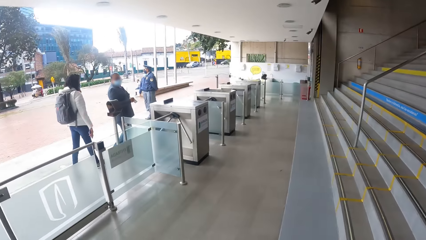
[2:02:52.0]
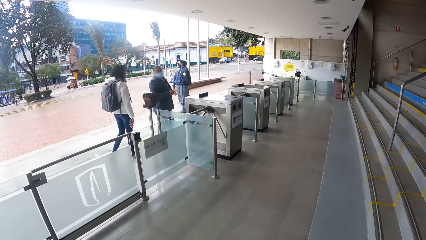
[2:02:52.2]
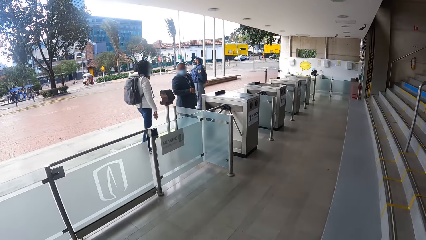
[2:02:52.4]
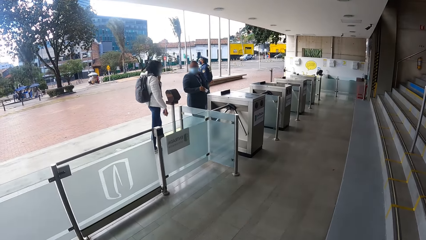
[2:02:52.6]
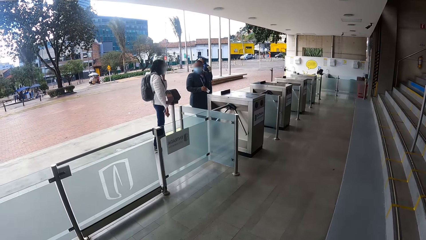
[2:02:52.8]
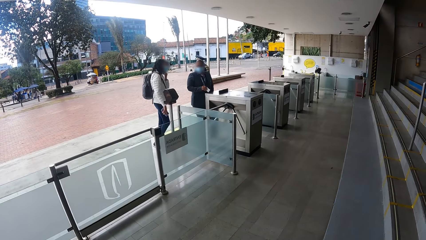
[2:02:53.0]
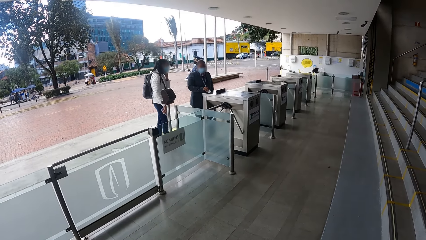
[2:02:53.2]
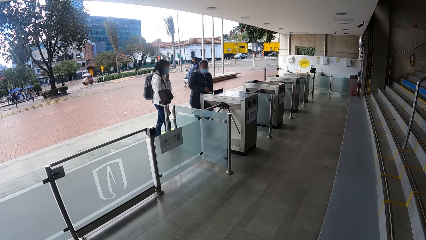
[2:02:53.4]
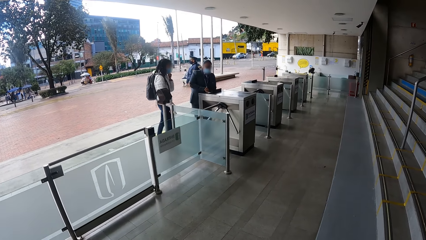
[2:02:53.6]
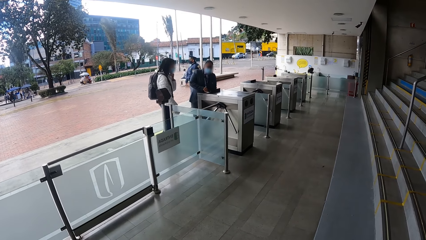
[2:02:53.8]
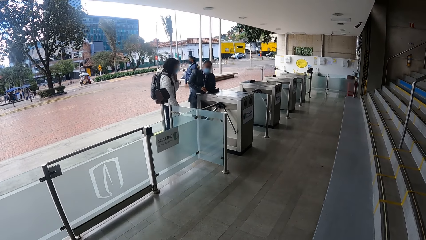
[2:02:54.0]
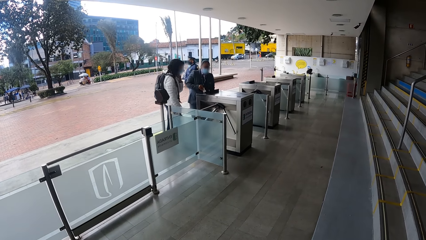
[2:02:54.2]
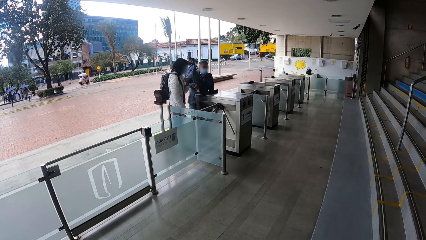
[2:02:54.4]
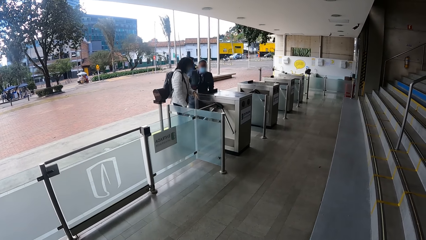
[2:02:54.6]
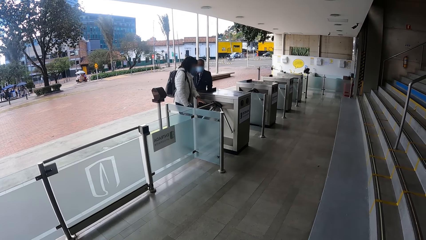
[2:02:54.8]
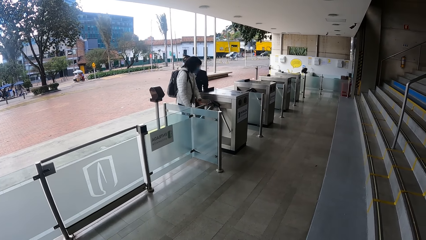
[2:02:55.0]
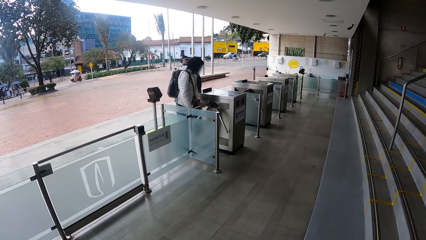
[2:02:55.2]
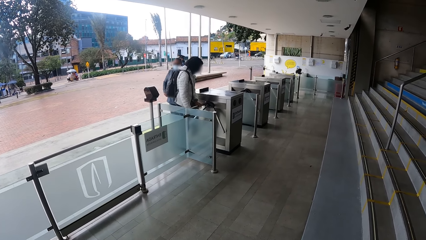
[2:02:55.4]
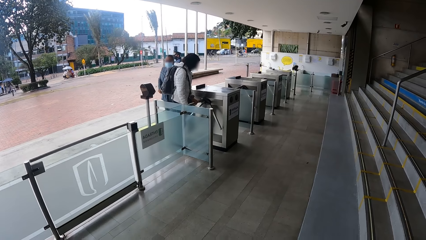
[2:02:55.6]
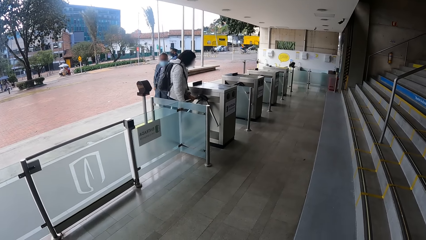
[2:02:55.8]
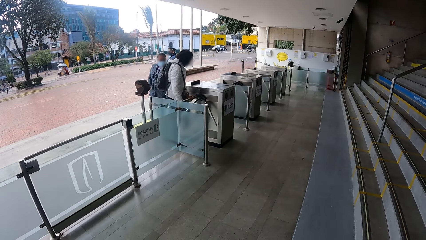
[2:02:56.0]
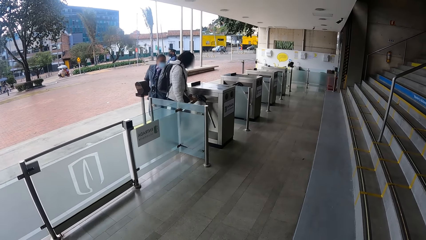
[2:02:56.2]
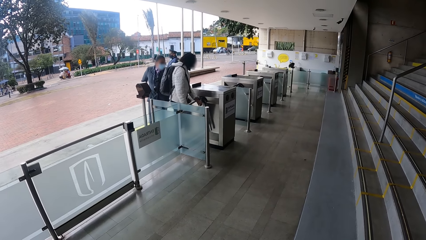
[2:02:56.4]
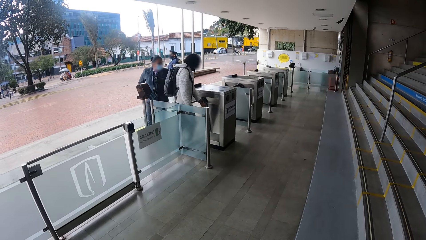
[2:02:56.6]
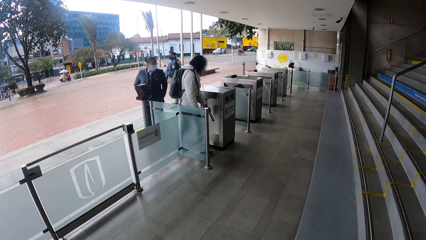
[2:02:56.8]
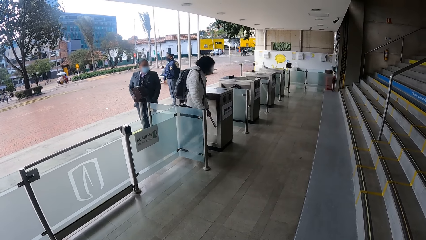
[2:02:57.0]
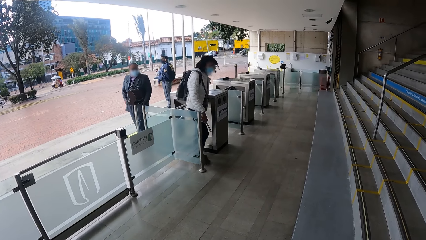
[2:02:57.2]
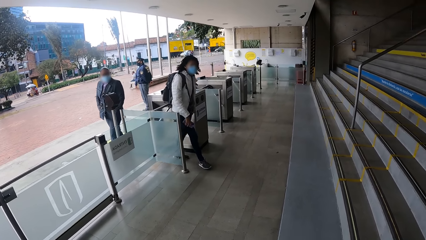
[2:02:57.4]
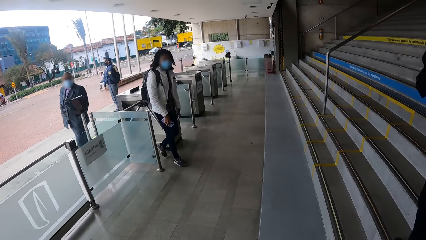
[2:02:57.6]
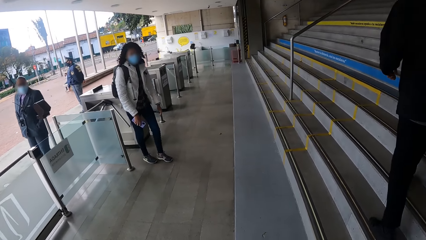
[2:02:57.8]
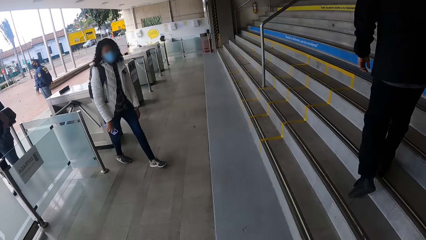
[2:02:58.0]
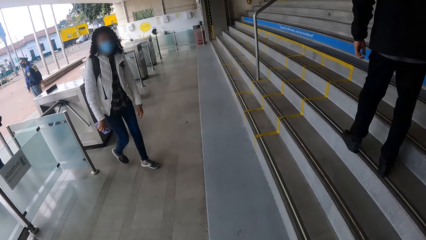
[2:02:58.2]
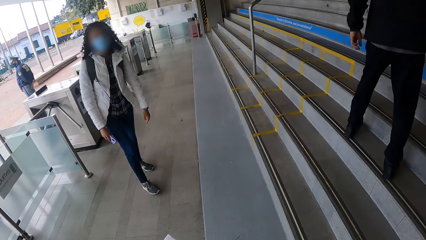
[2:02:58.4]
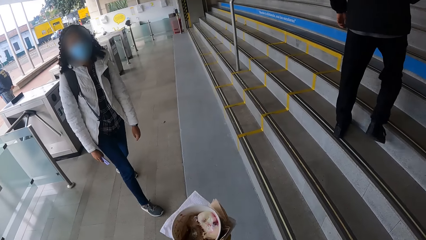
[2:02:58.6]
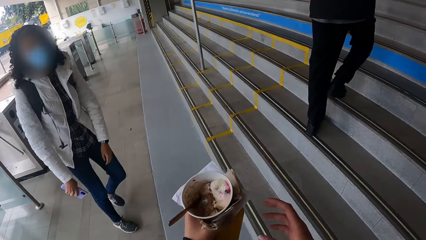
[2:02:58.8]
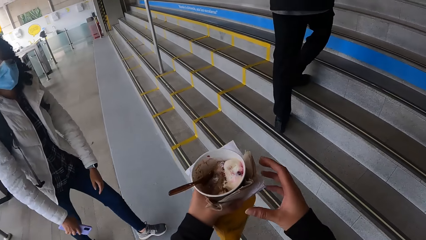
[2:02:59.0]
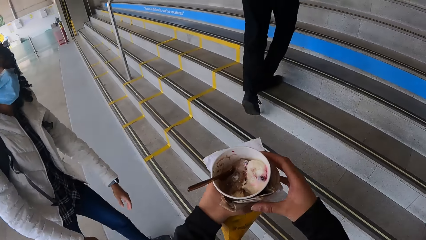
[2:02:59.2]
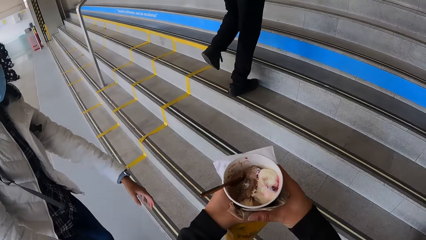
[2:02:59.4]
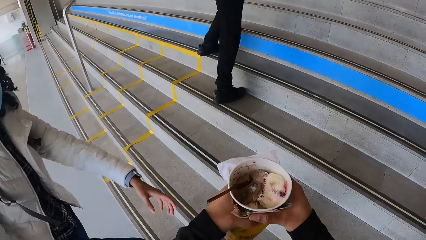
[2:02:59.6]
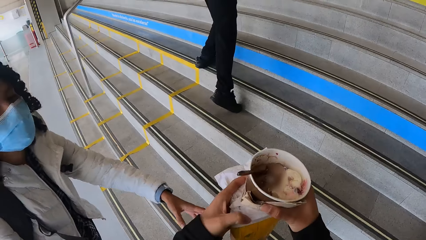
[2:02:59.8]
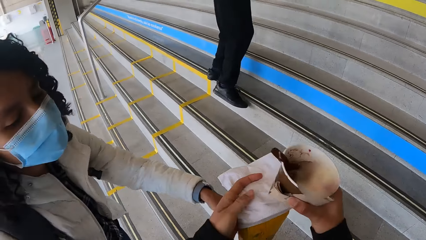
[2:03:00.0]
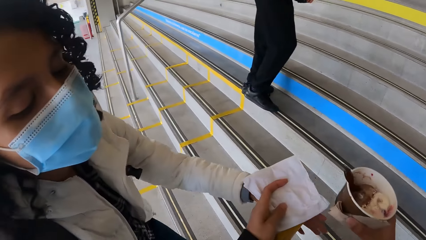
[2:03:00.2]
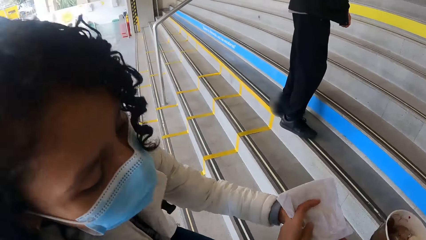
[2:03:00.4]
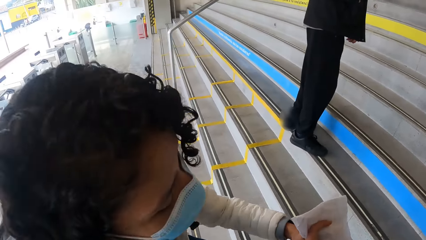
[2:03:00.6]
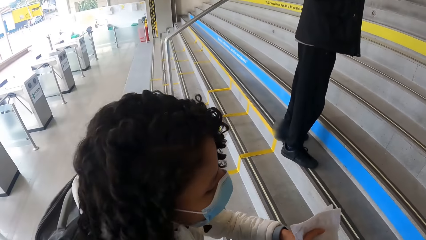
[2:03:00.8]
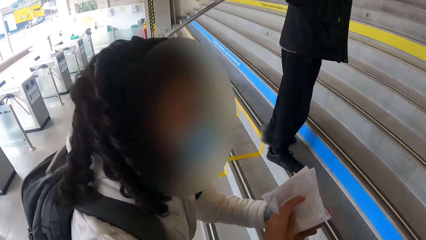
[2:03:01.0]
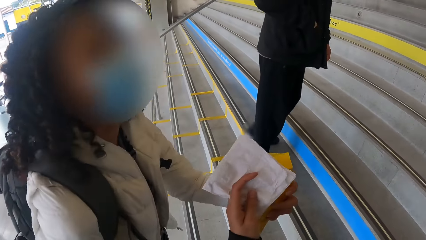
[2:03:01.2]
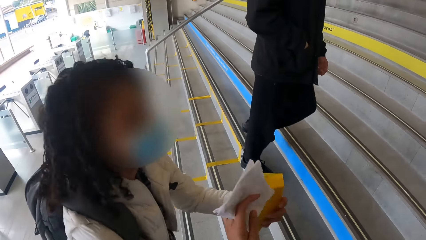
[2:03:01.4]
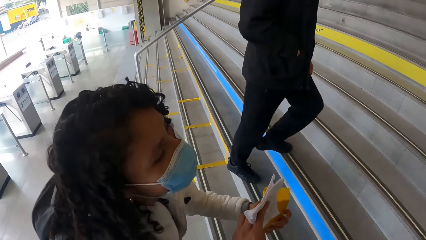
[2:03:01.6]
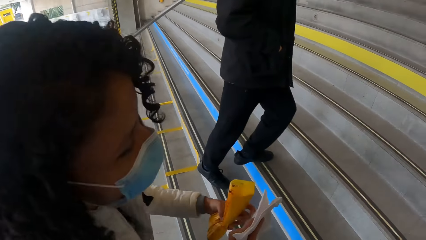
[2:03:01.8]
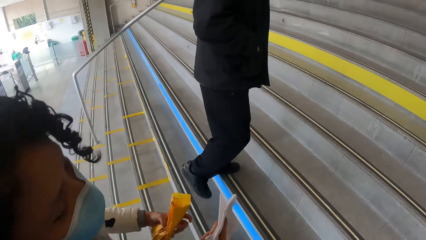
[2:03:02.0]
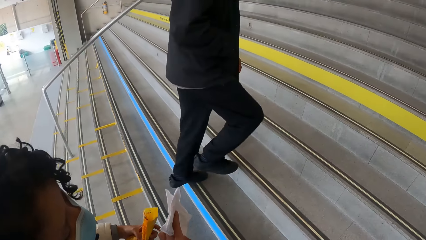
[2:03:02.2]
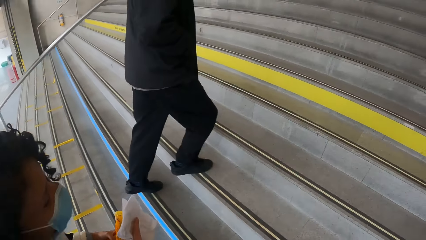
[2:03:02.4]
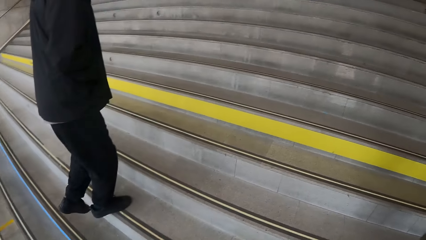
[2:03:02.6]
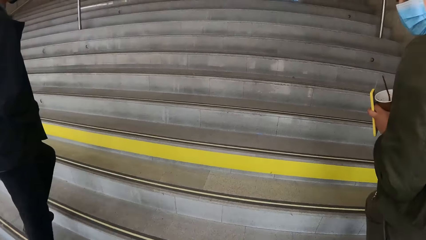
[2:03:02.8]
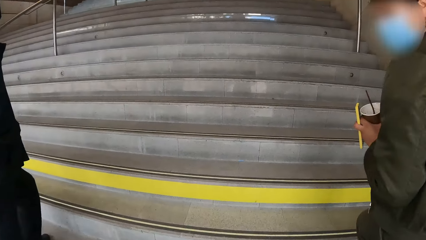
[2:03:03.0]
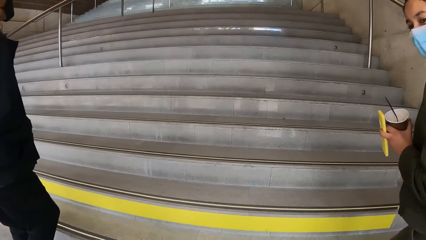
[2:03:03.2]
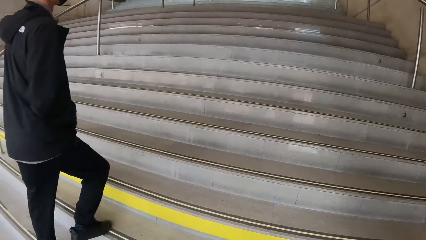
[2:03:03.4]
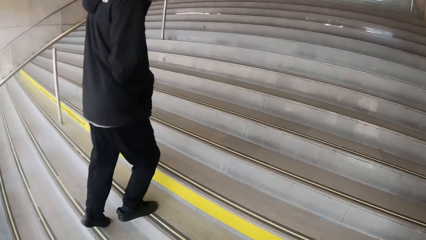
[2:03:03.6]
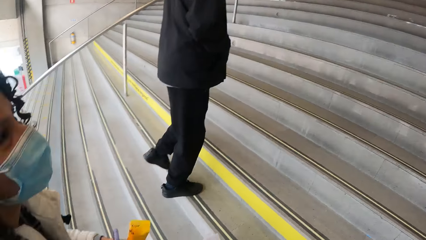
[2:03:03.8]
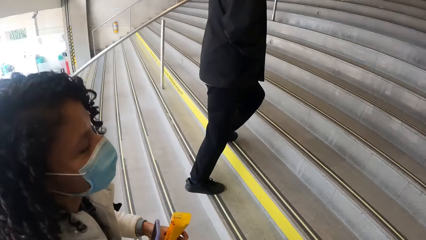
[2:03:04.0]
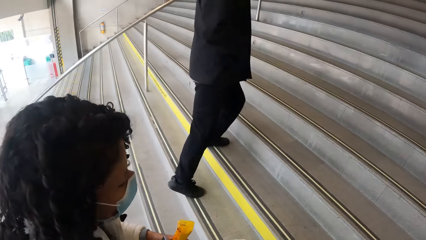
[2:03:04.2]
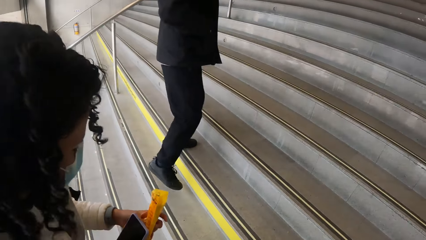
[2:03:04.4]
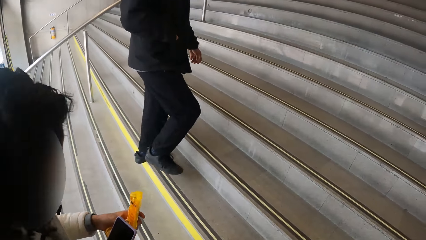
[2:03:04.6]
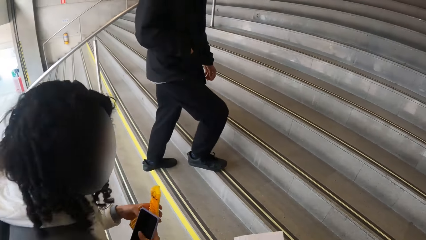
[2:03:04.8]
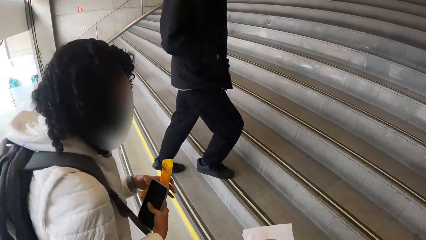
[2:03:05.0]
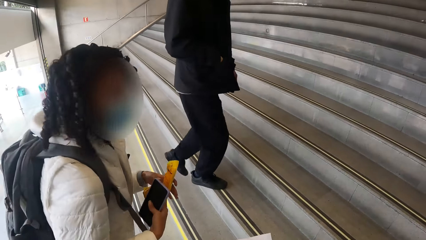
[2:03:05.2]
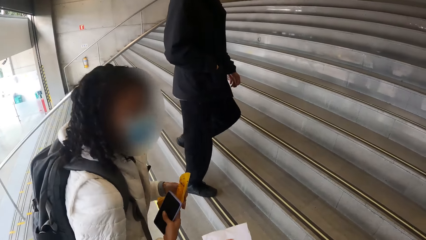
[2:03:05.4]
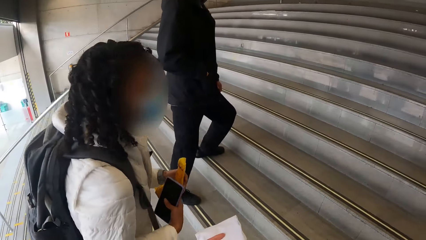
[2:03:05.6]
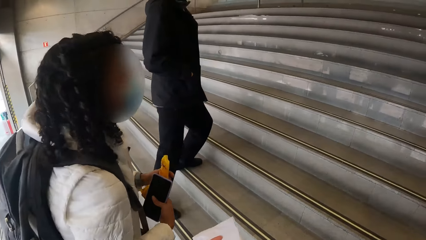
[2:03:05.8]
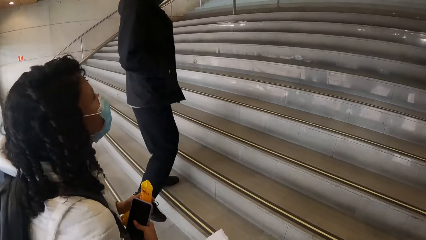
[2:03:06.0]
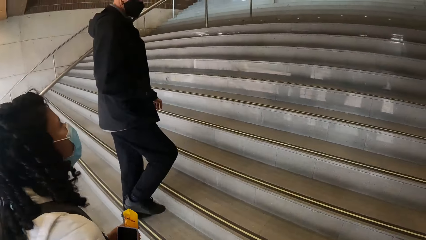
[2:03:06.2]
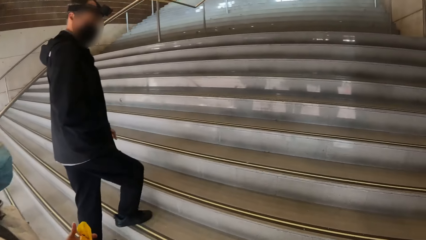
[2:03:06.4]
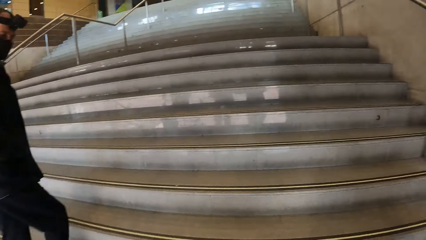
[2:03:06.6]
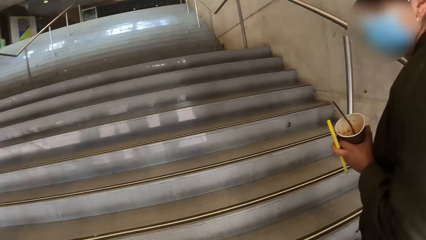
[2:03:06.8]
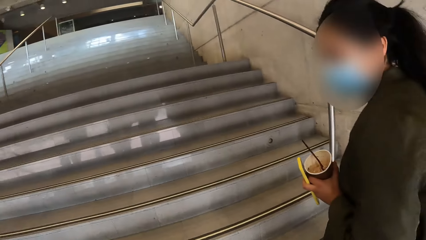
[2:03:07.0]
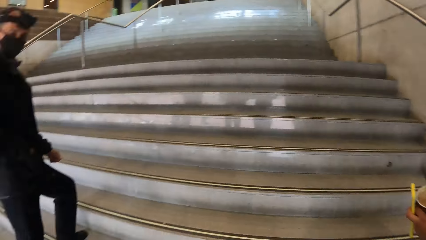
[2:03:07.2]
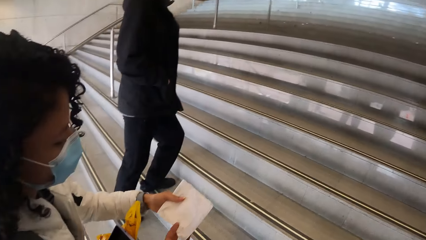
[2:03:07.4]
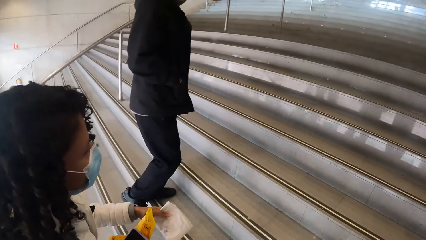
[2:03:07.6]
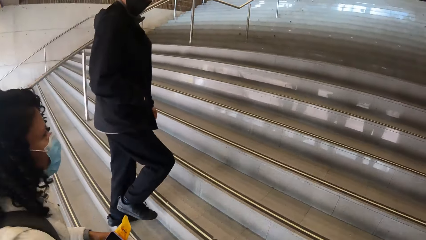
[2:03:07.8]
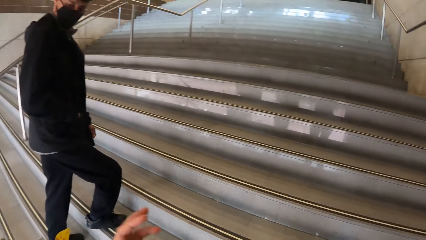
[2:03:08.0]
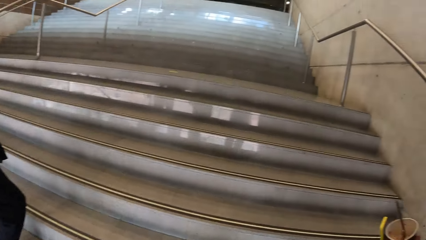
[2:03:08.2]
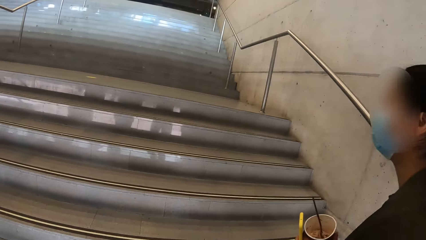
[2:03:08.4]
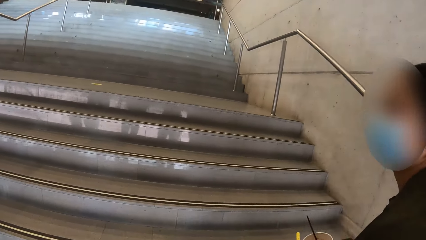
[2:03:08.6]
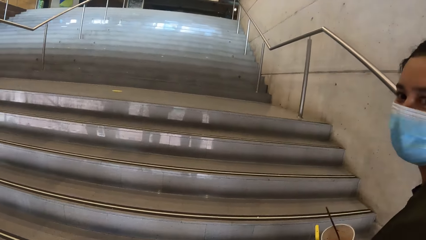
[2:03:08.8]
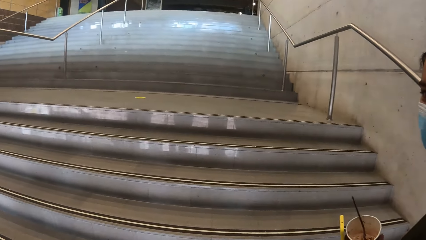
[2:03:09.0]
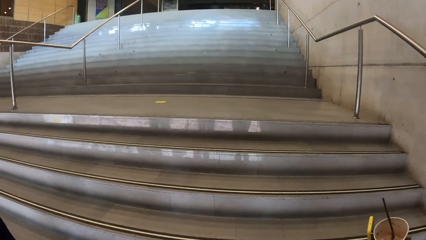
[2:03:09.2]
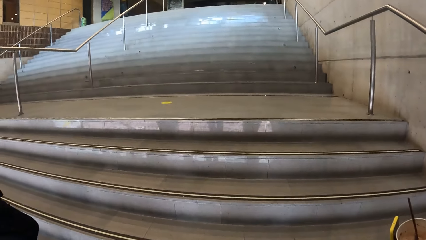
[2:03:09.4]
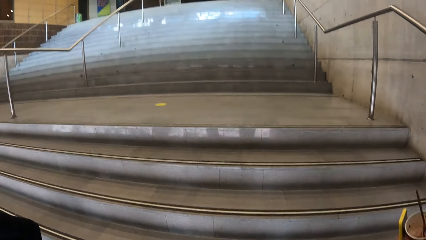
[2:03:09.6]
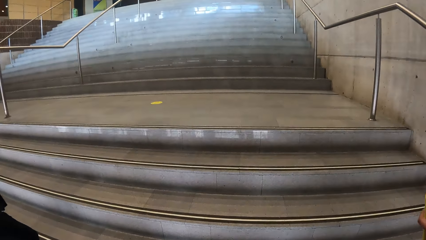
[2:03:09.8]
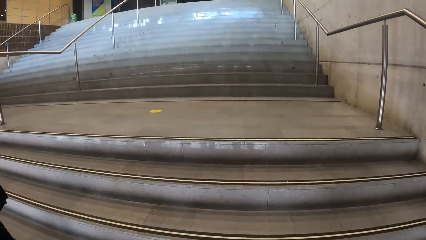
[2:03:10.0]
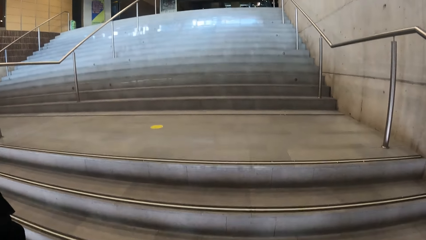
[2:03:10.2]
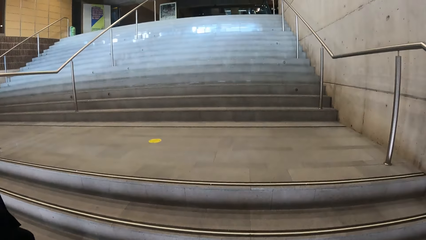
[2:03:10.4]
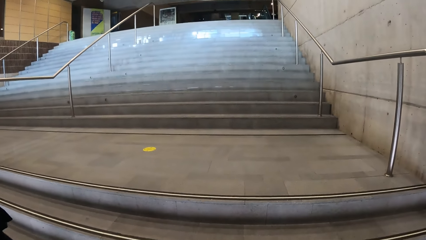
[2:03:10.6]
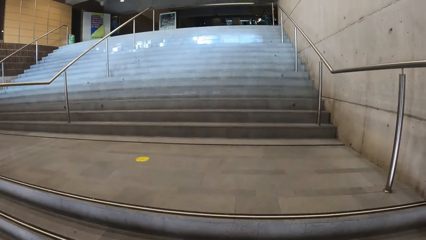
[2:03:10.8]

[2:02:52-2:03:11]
A woman drops a card in her right hand on a tripod turnstile gate. A man wipes the card. A second woman opens the tripod turnstile gate with her left hand and walks through the tripod turnstile gate. Another man walks up the staircase. The camera wearer holds a cup of ice cream in her left hand. She holds the cup of ice cream with both hands. She interacts with the second woman. The camera wearer and the second woman climb up the staircase. A third woman climbs up the staircase. The camera wearer stares at the second woman. The second woman walks up the stairs. The camera wearer walks up the stairs.
